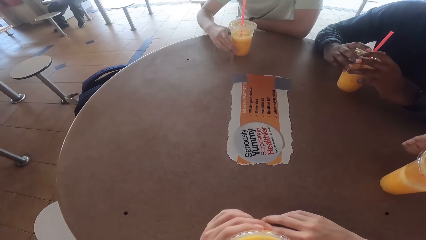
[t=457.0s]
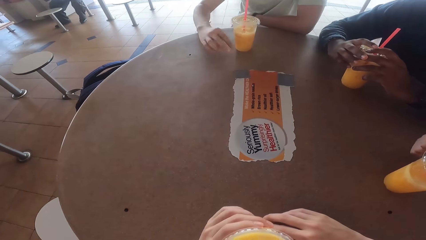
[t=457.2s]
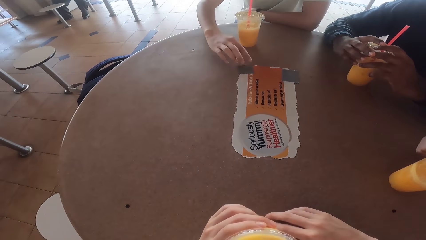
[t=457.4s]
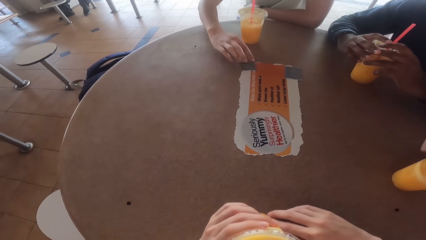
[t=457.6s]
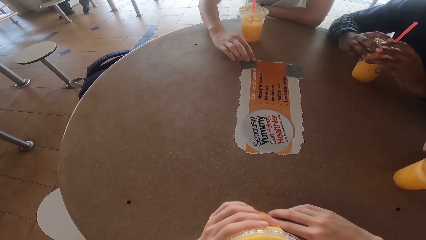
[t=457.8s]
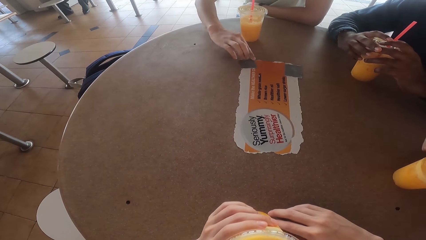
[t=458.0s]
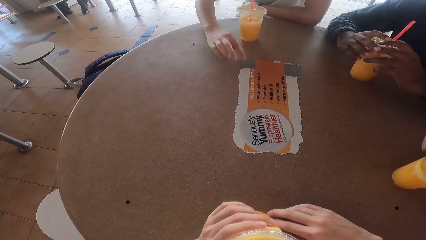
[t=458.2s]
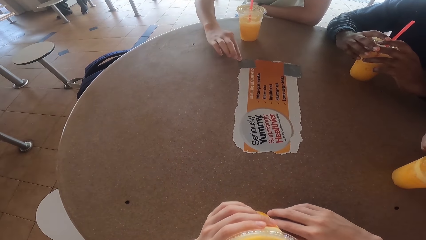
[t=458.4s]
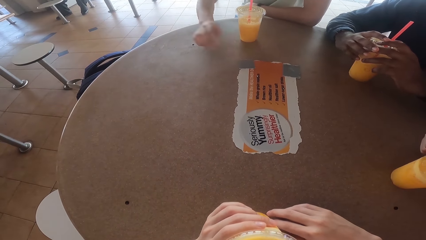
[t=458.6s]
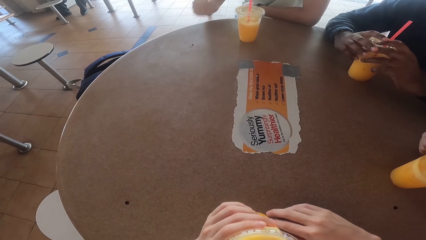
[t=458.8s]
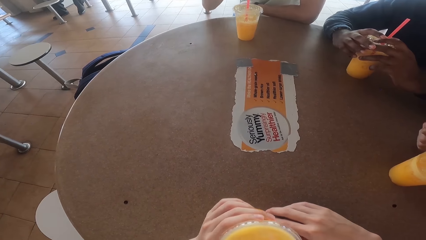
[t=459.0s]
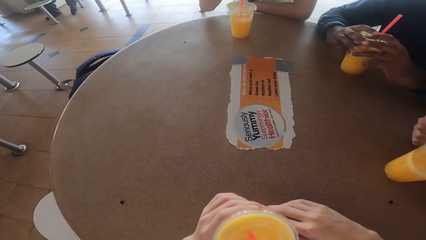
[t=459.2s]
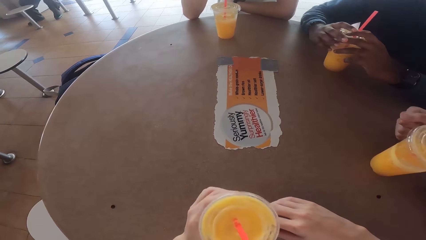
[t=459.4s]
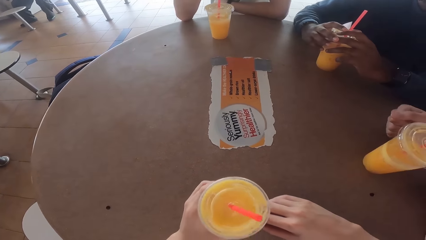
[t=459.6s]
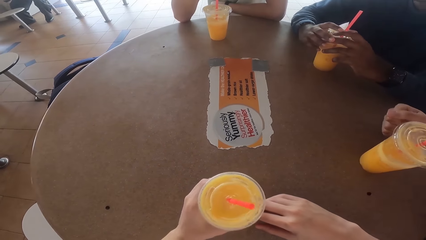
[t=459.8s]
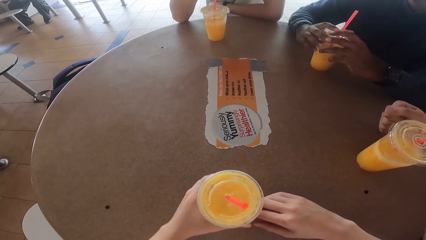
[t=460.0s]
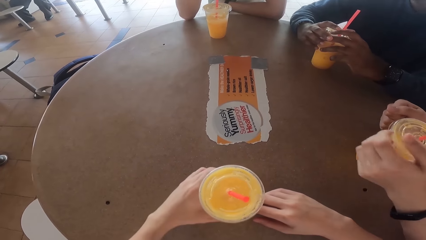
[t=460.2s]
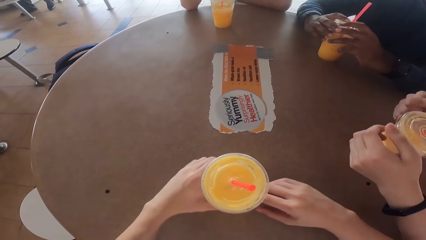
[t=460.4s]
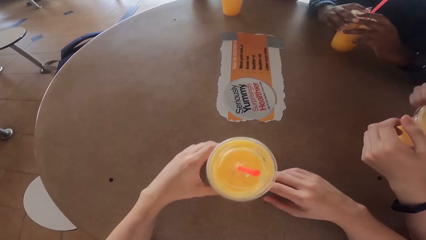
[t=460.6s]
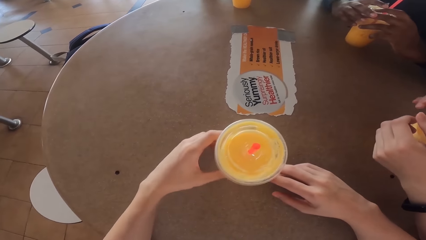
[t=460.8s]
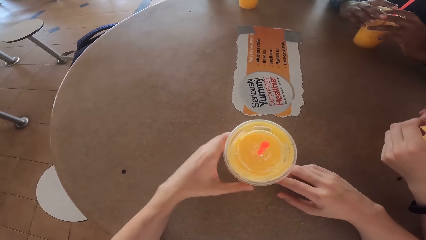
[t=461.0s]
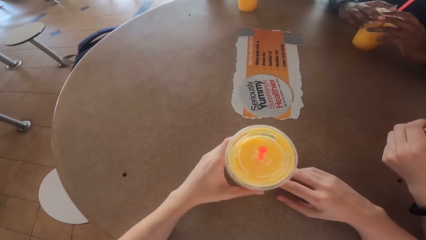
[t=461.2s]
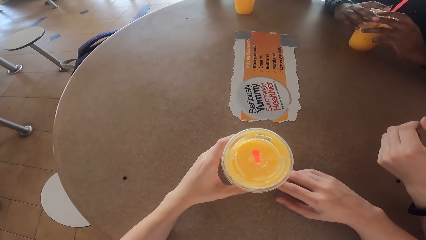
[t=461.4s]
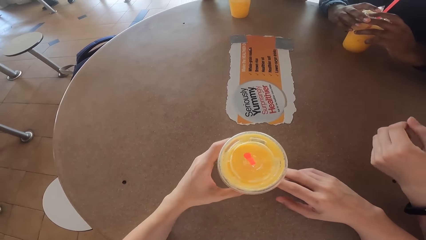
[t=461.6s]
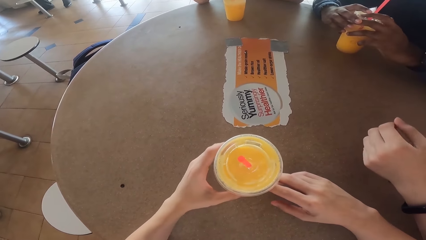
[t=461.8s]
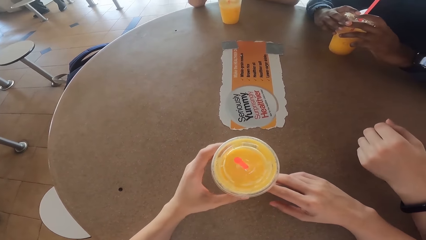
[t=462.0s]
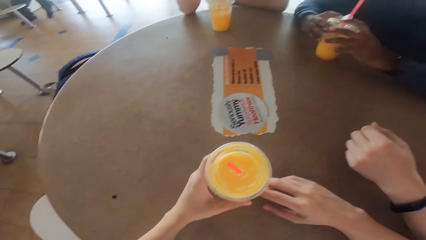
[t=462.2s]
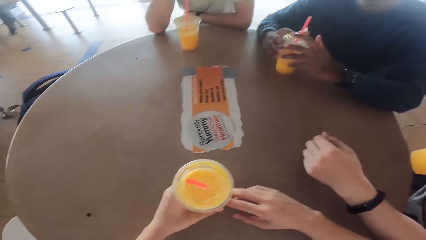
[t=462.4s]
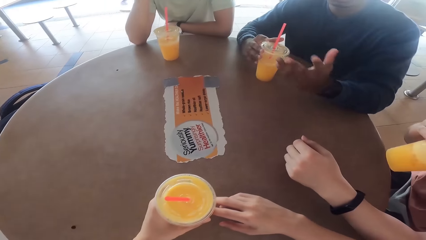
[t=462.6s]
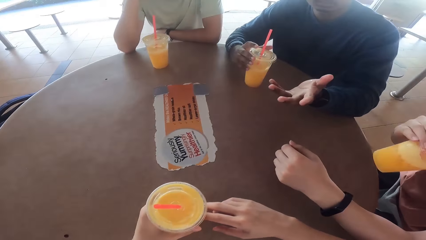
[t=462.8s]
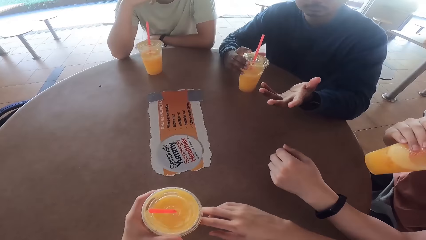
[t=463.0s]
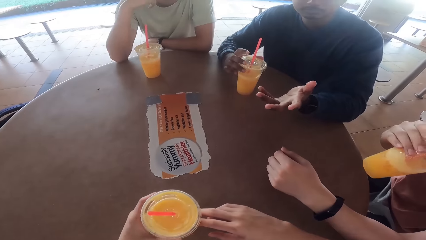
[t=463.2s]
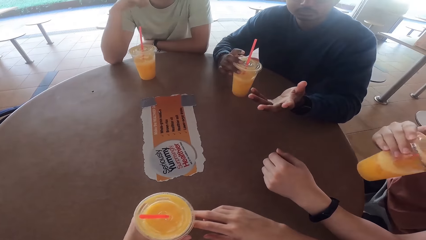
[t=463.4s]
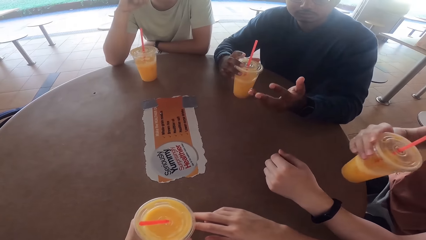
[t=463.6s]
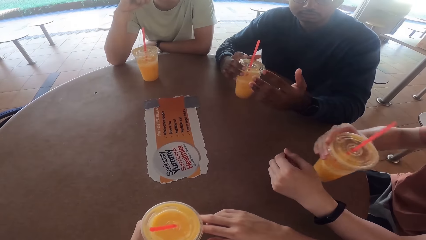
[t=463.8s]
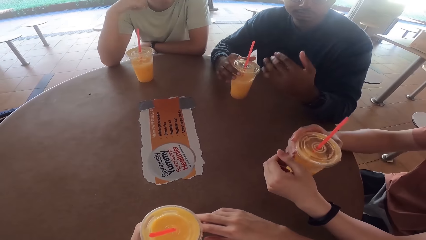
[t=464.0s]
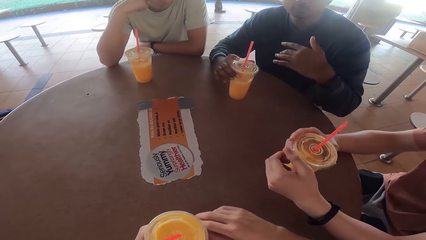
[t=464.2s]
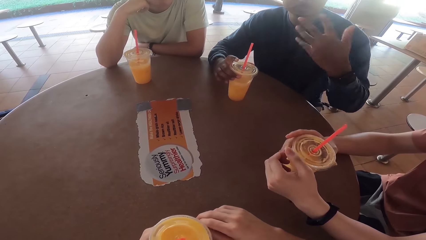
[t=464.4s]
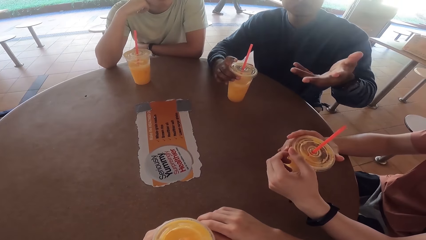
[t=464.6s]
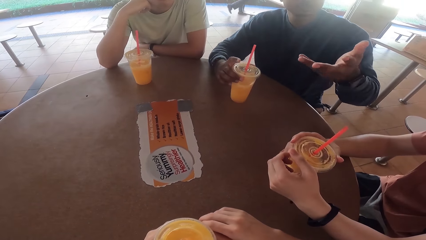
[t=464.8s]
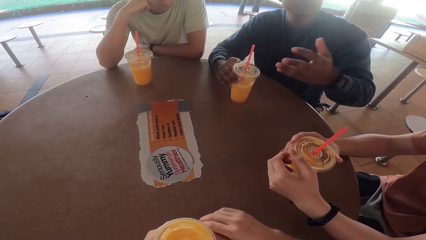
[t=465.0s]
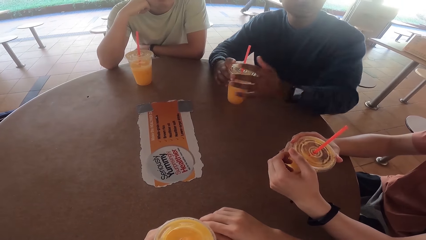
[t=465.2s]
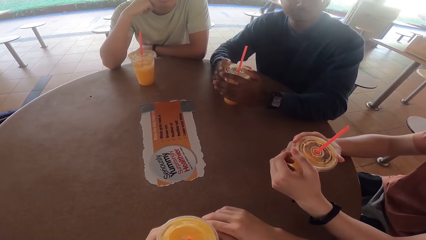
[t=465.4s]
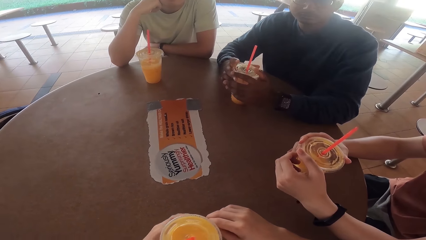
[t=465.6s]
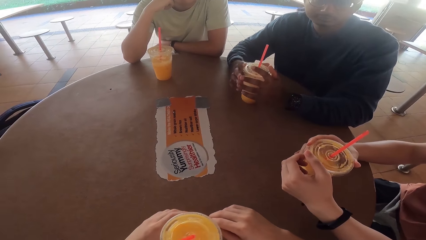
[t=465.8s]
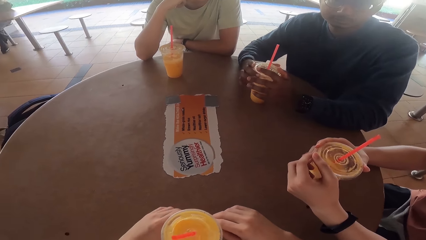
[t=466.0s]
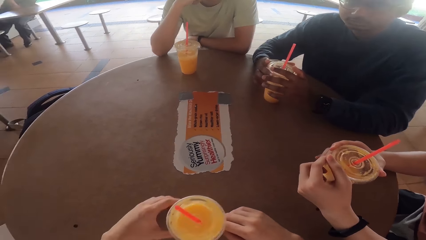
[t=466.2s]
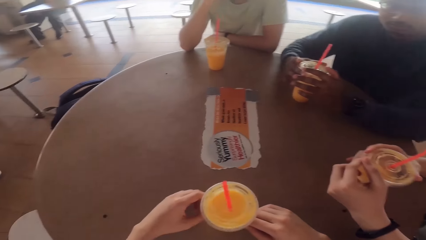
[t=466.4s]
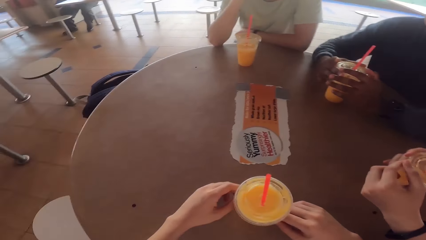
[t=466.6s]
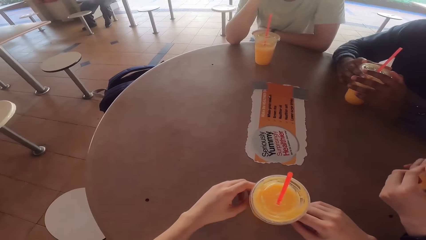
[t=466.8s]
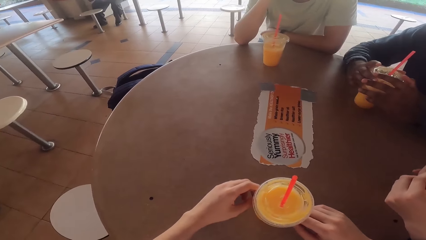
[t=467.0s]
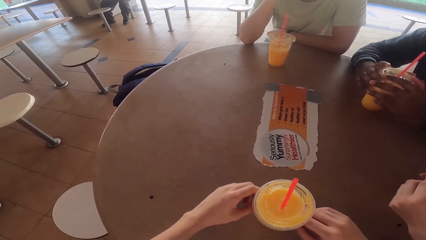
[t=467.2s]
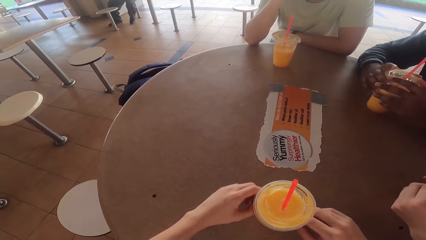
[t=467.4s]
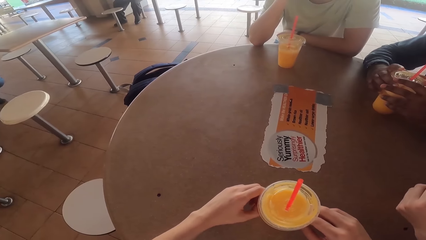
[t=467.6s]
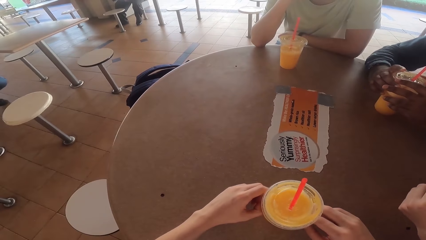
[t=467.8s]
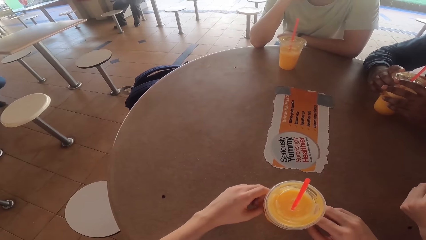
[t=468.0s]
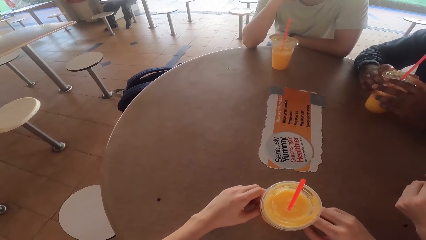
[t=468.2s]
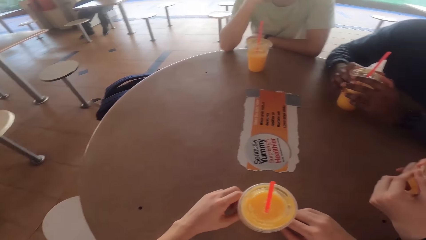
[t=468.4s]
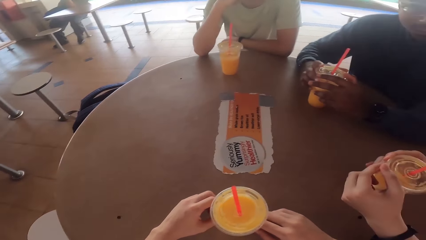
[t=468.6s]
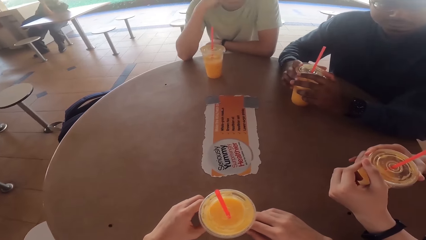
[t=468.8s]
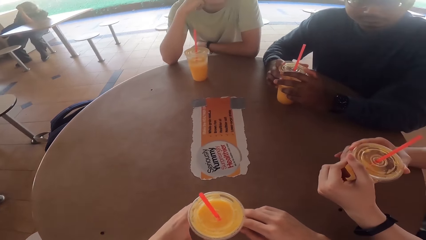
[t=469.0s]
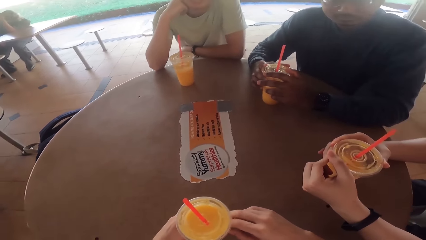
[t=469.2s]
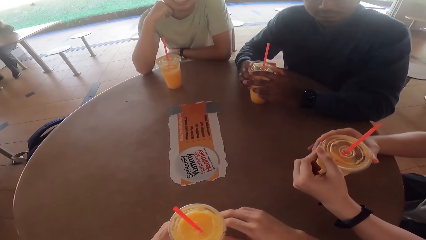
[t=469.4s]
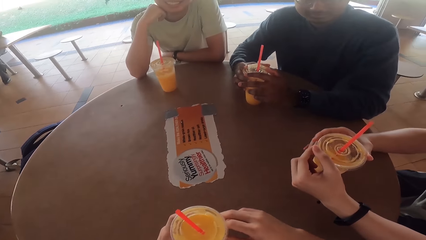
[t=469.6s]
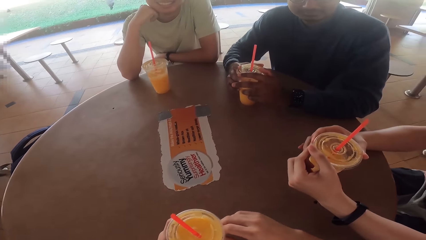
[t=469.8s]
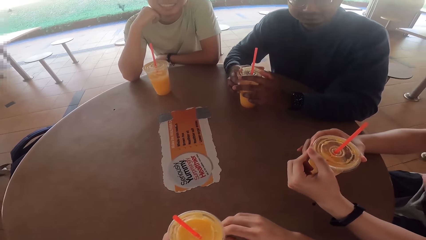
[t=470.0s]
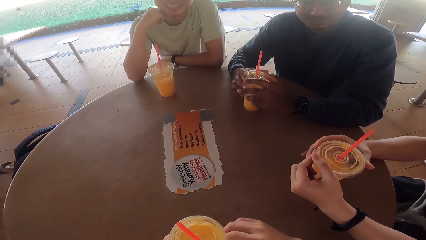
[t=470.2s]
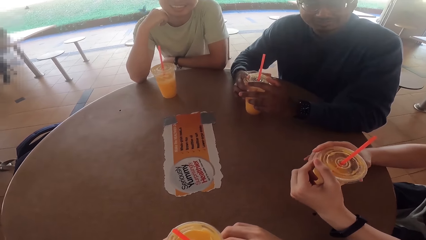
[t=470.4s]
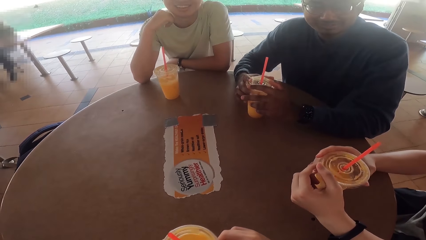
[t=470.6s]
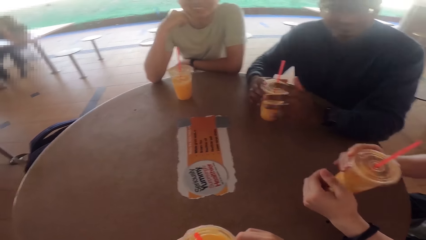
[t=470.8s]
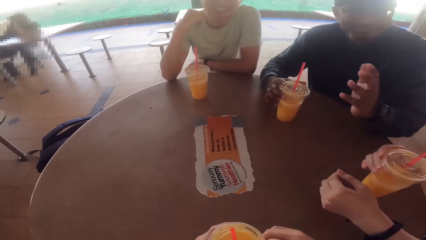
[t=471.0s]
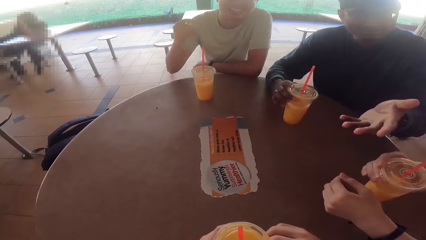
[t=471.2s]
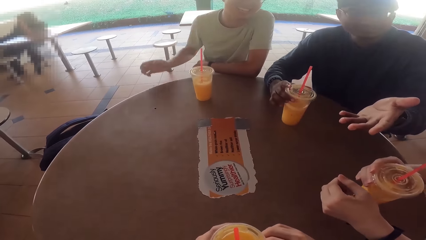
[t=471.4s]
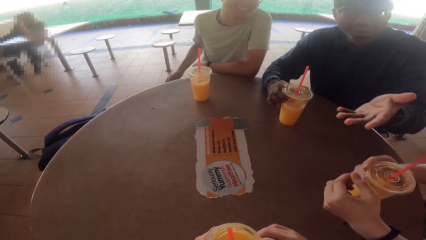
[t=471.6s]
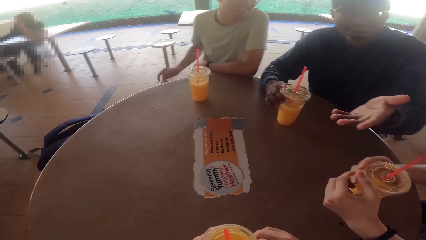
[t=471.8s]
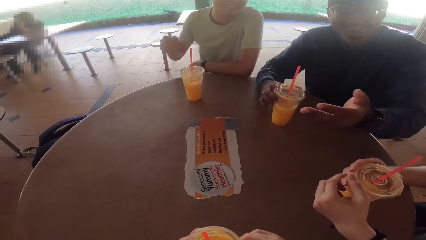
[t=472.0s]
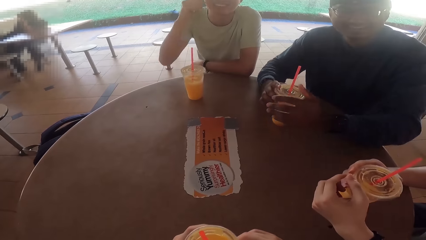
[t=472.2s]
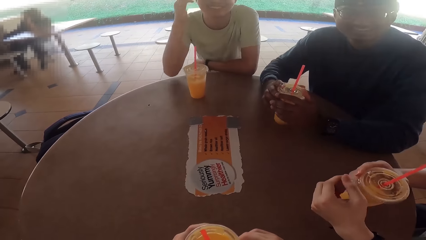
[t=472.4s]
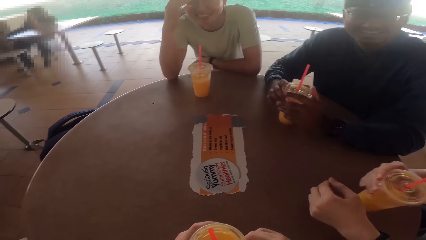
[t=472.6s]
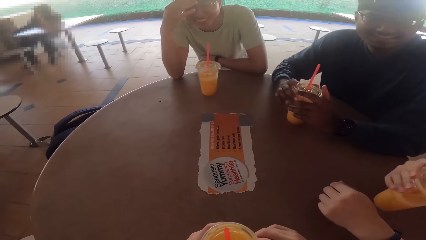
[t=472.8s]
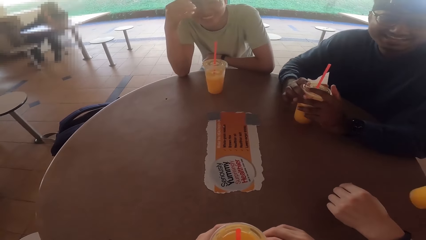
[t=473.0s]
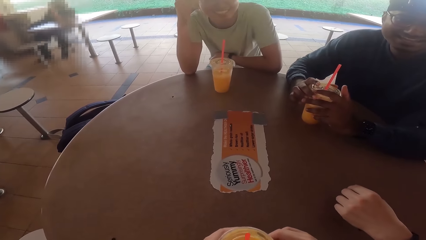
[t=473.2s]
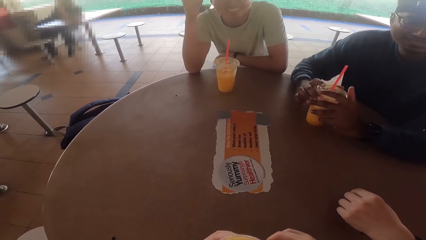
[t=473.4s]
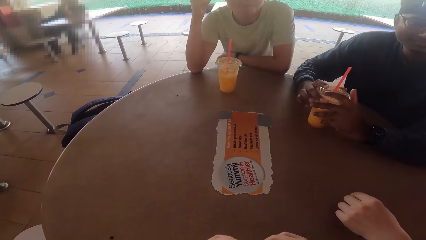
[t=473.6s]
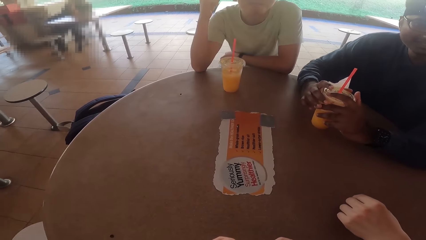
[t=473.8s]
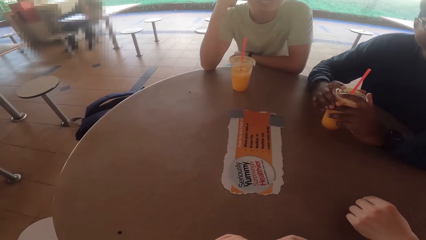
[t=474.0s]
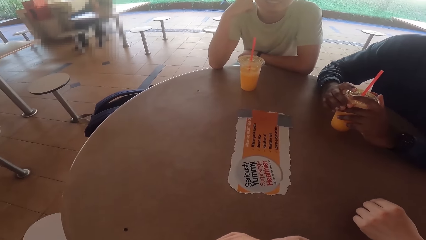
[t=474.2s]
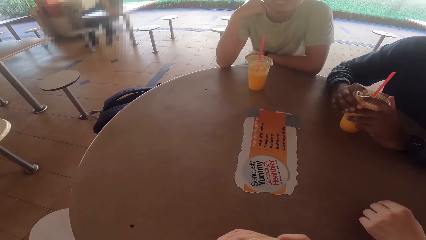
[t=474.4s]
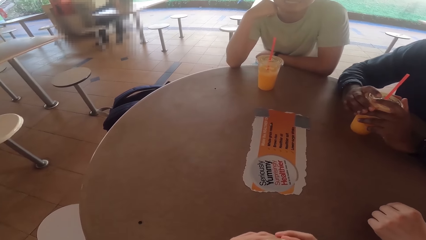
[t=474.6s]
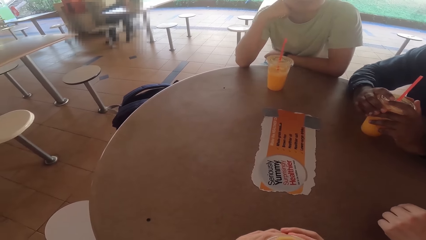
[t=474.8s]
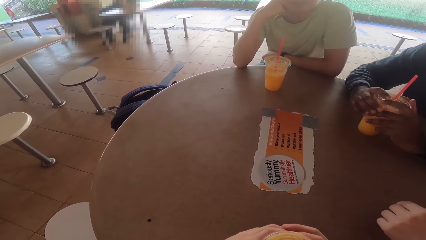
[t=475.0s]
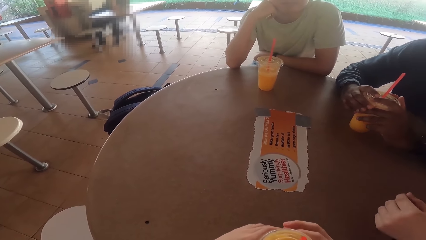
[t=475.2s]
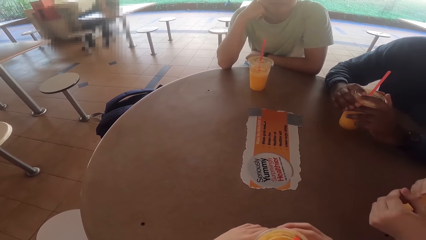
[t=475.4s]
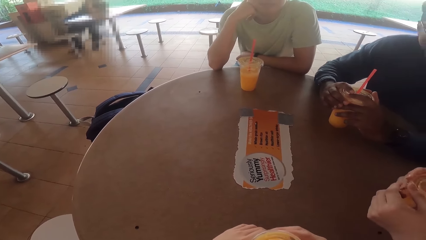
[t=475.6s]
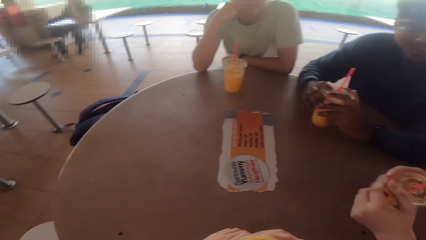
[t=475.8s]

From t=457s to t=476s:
A person touches the sticker on the table. Another person uses a gesture to explain, and talks to the others and the camera wearer. The camera wearer talks to the others.
